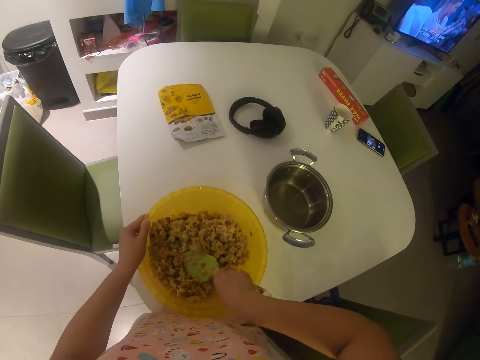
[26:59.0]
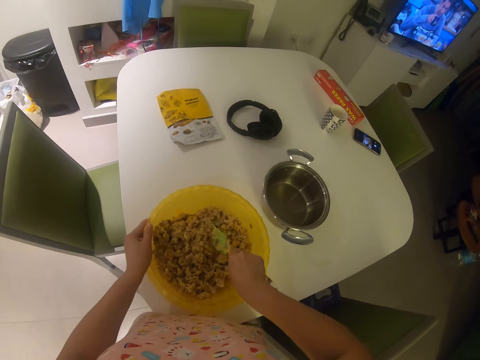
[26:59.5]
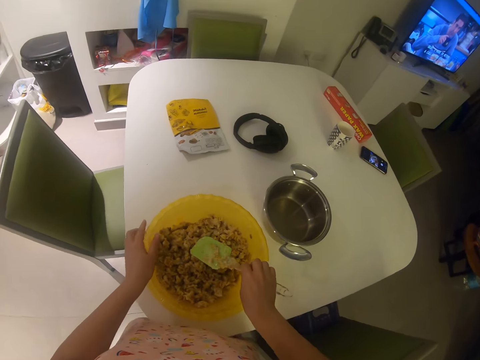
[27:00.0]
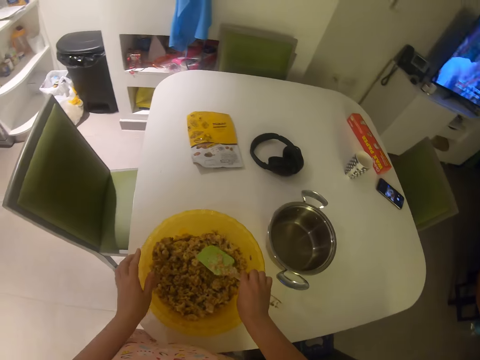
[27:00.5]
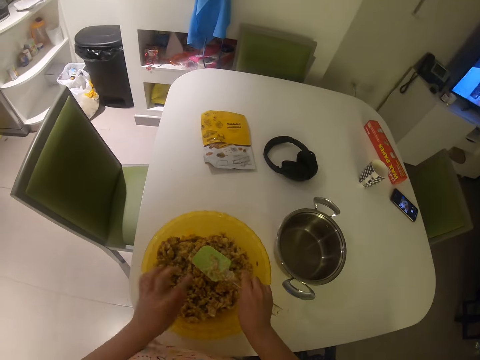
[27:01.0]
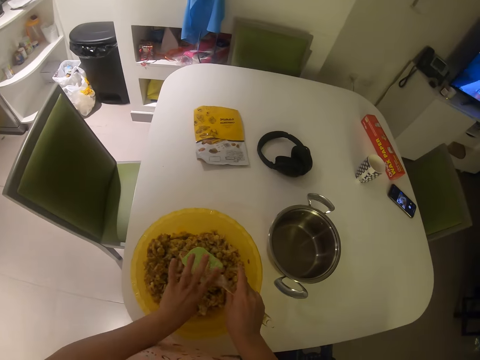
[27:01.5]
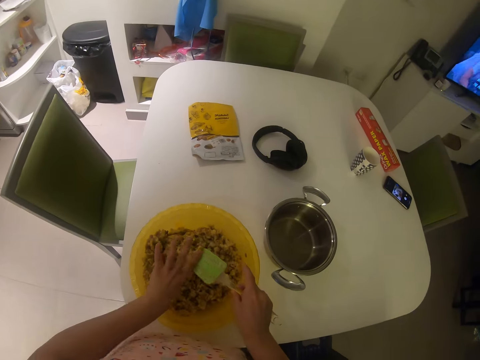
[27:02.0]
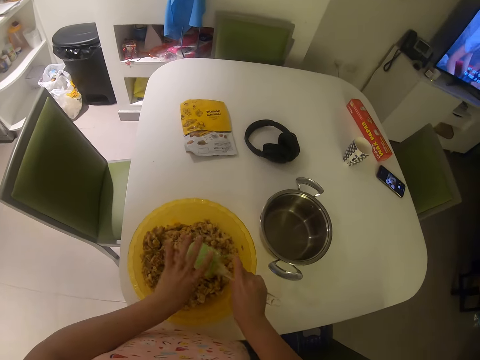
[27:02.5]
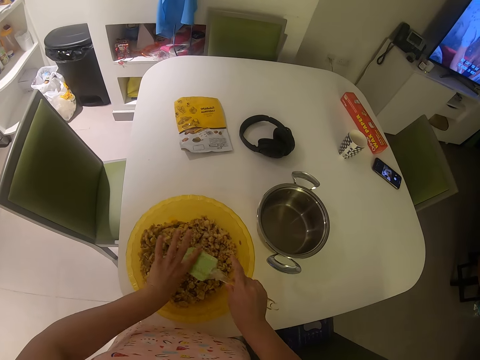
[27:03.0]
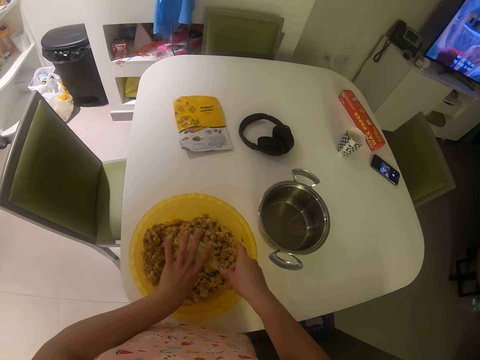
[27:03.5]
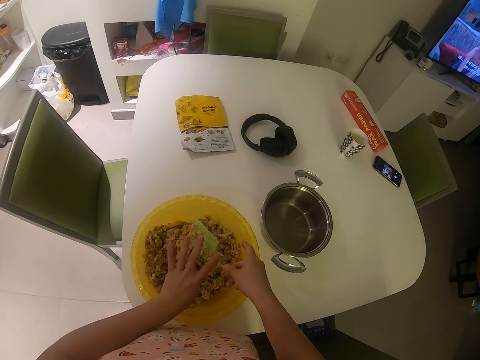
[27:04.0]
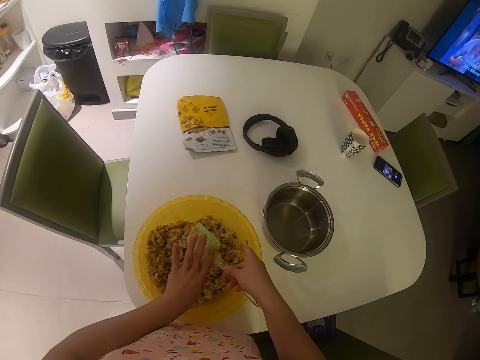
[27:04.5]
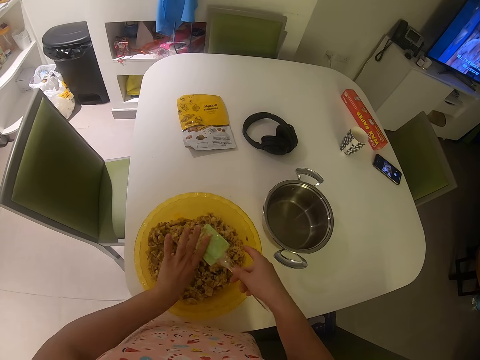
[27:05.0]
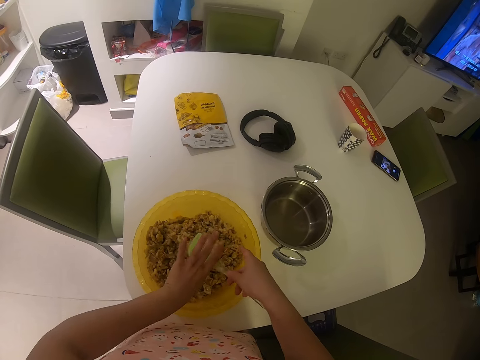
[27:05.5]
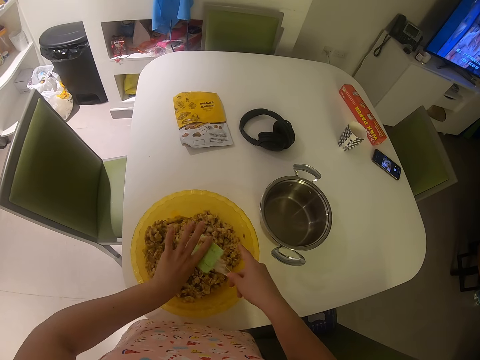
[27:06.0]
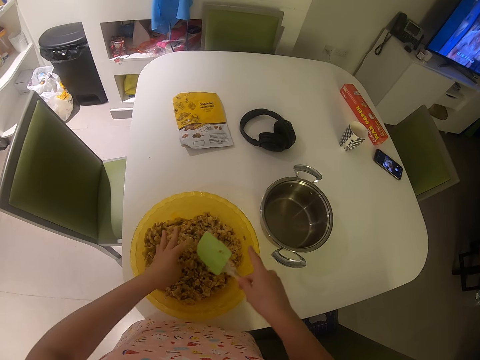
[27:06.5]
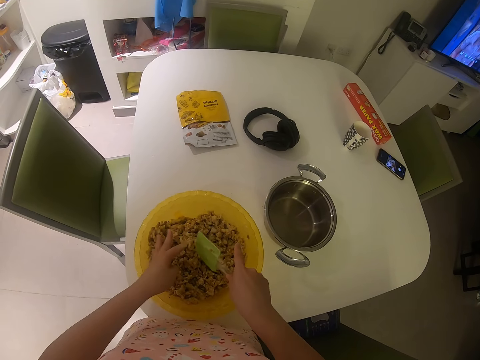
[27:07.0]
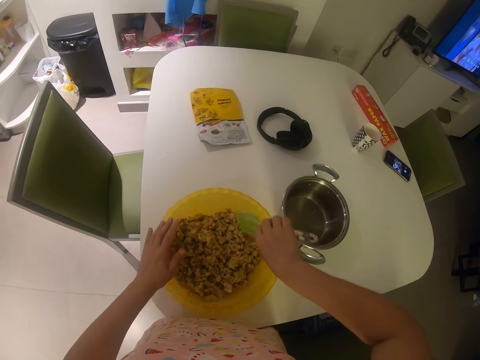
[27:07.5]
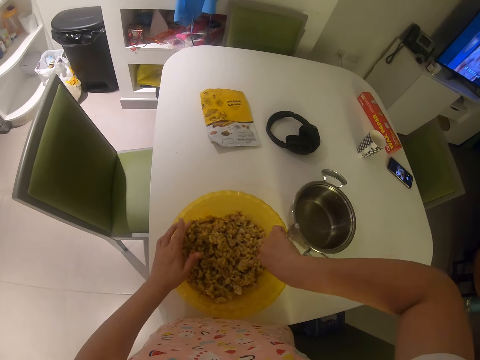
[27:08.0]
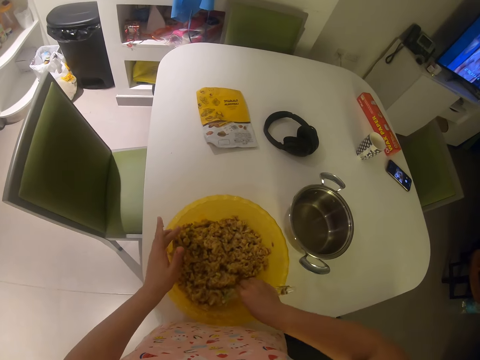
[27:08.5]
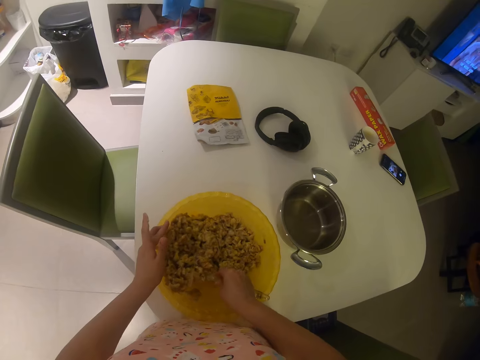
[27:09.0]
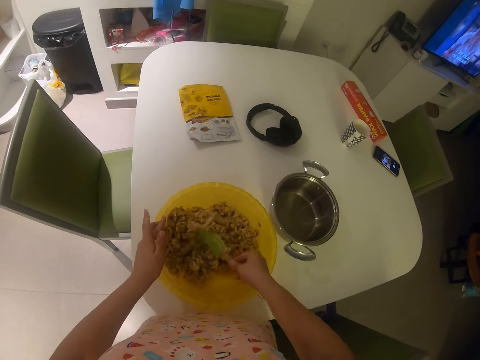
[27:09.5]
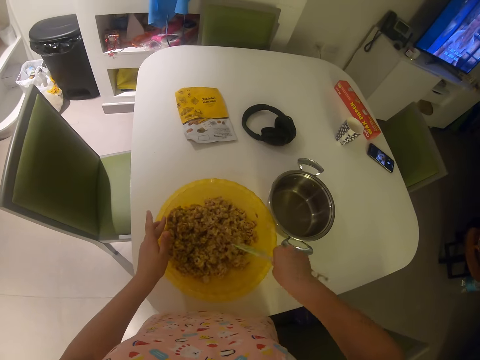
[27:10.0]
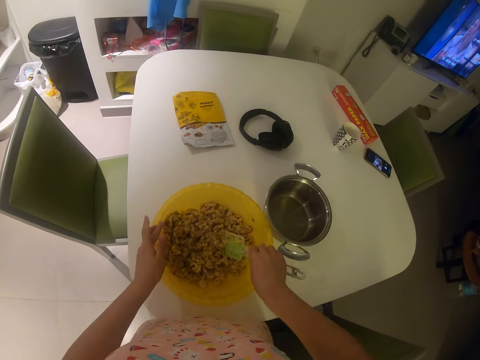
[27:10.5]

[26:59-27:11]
The camera wearer wipes the pasta off the spatula with her hand. She mixes the pasta with the spatula.

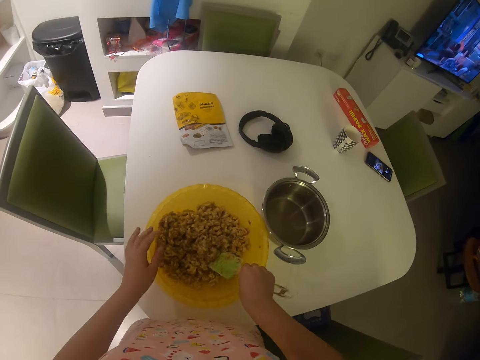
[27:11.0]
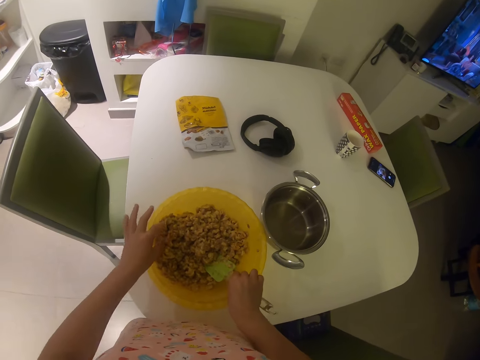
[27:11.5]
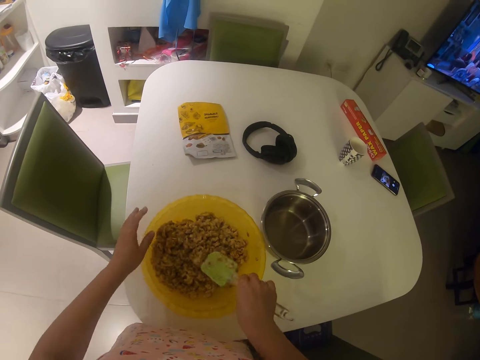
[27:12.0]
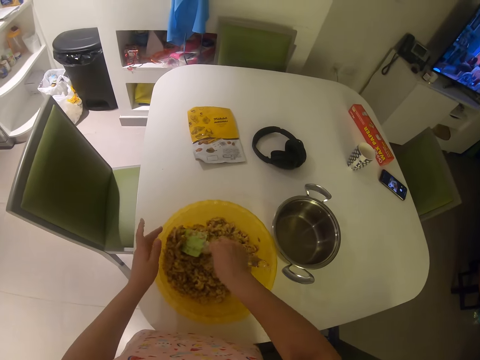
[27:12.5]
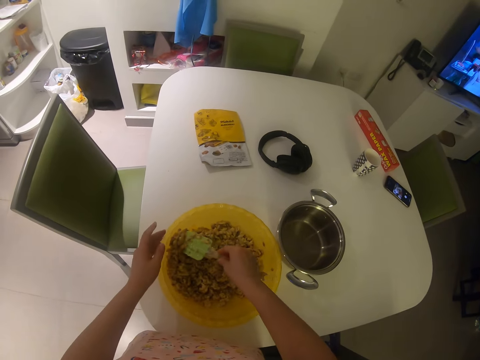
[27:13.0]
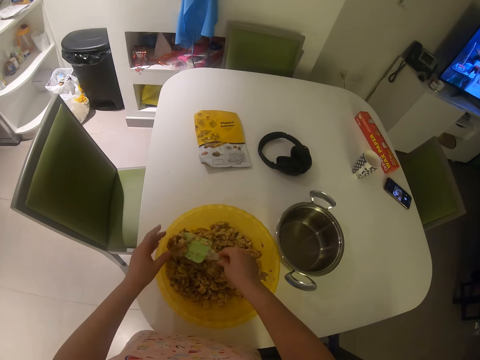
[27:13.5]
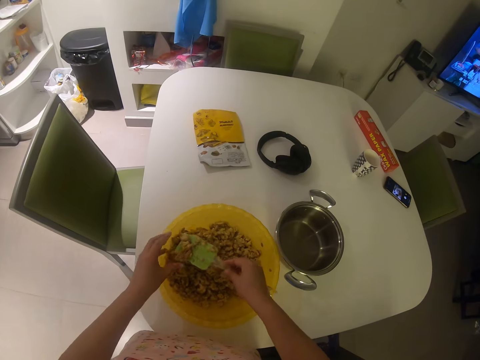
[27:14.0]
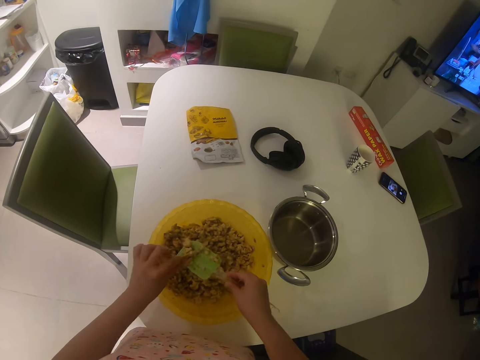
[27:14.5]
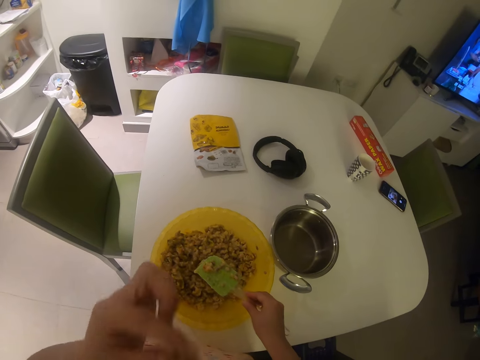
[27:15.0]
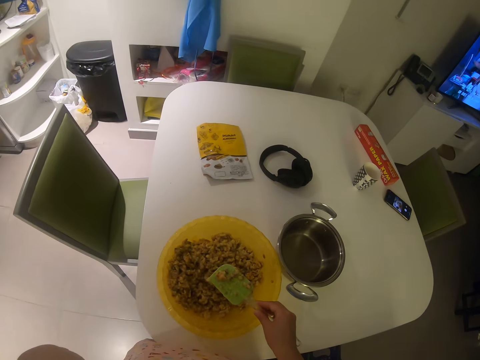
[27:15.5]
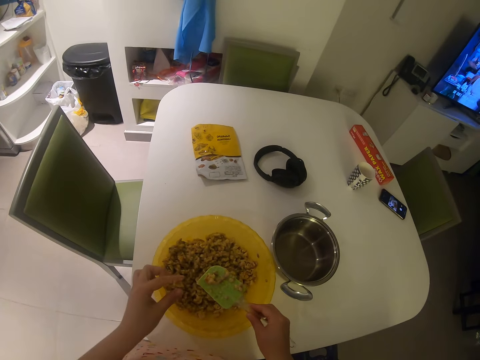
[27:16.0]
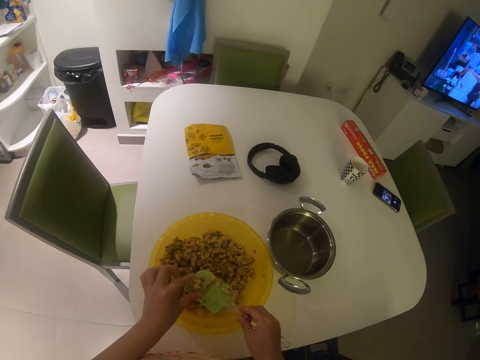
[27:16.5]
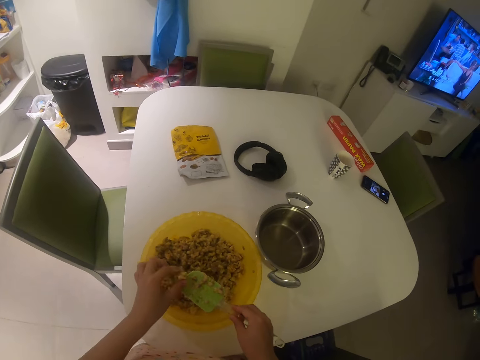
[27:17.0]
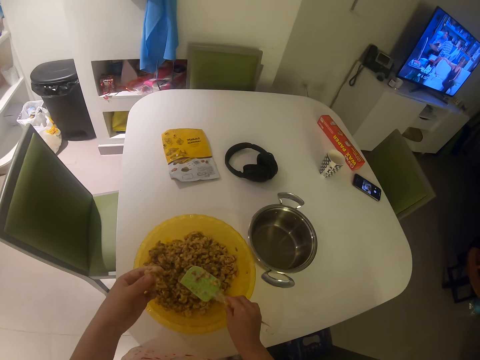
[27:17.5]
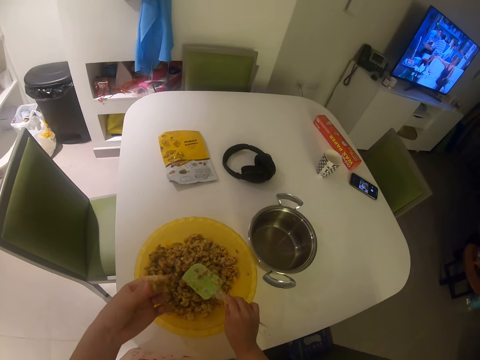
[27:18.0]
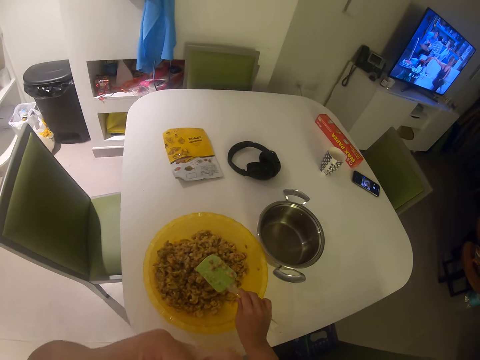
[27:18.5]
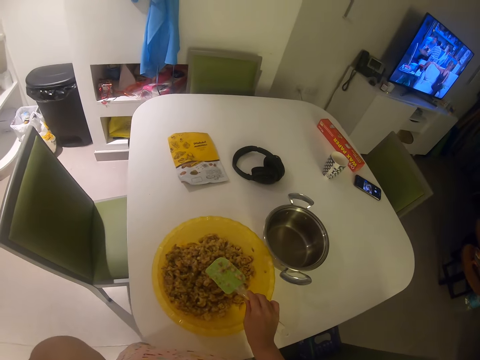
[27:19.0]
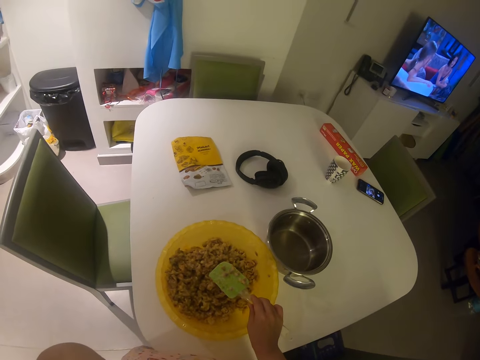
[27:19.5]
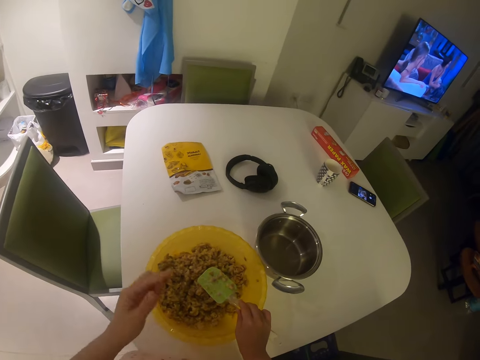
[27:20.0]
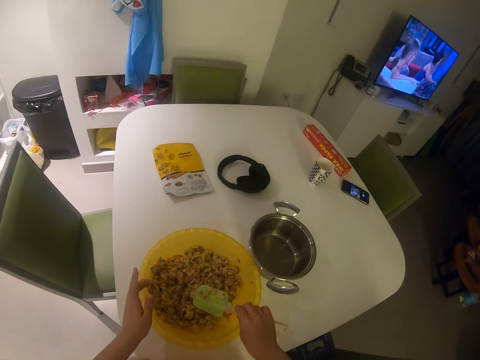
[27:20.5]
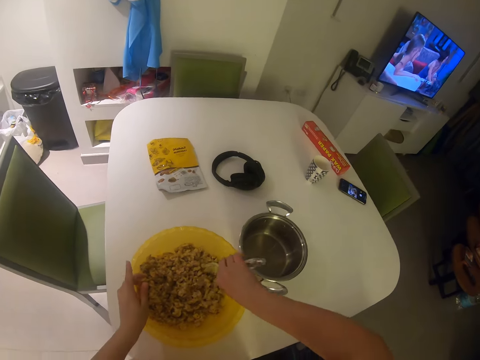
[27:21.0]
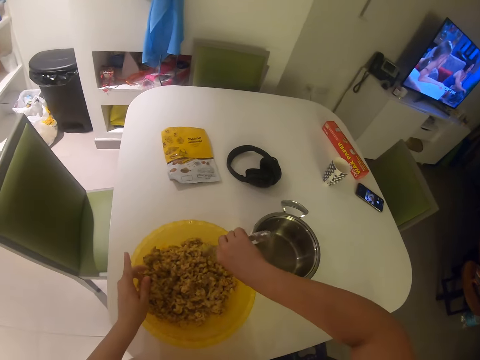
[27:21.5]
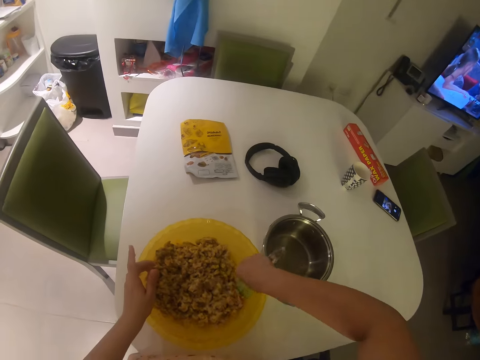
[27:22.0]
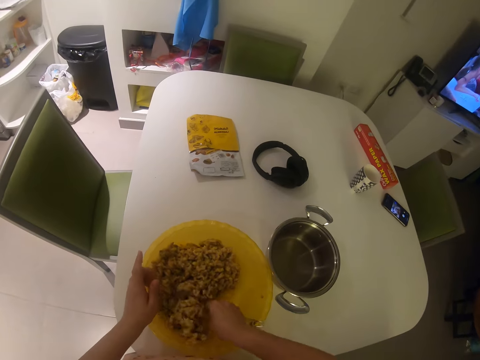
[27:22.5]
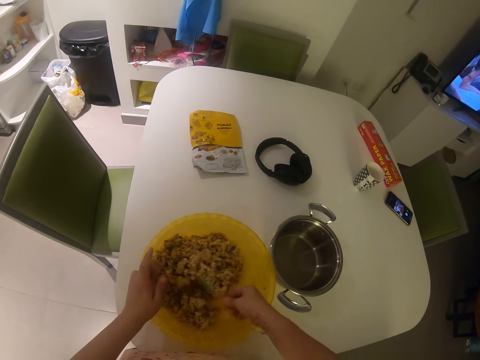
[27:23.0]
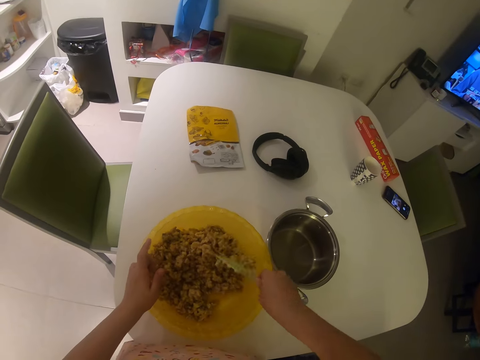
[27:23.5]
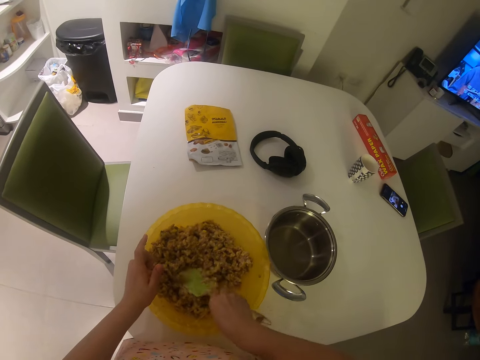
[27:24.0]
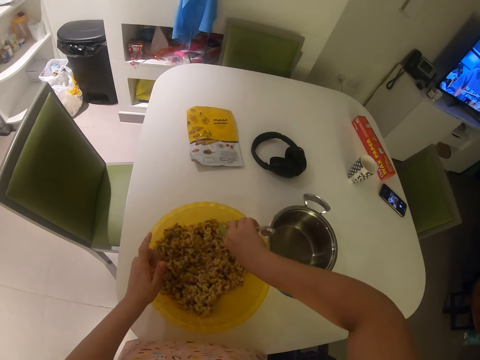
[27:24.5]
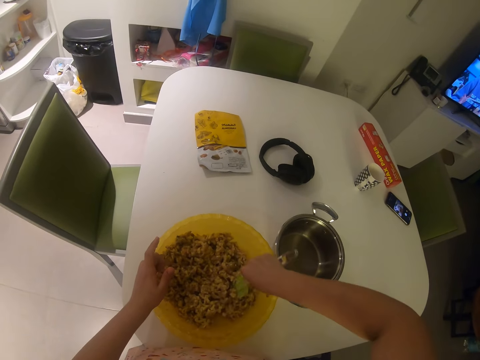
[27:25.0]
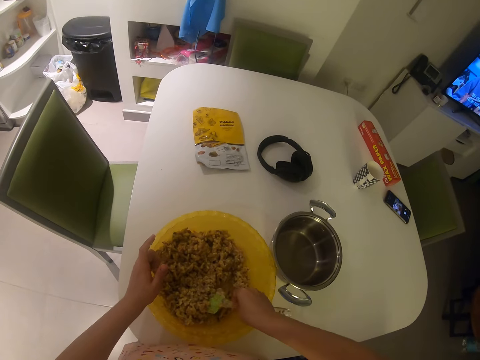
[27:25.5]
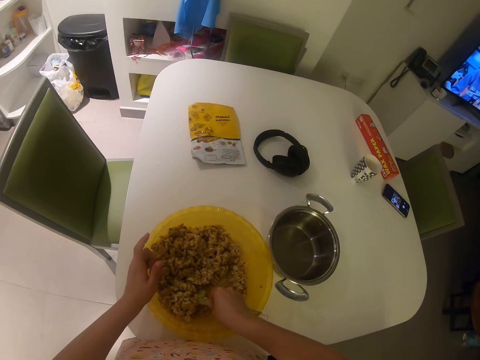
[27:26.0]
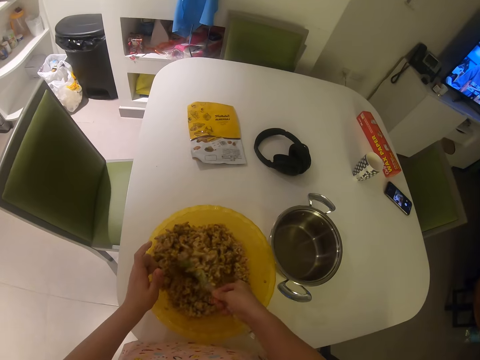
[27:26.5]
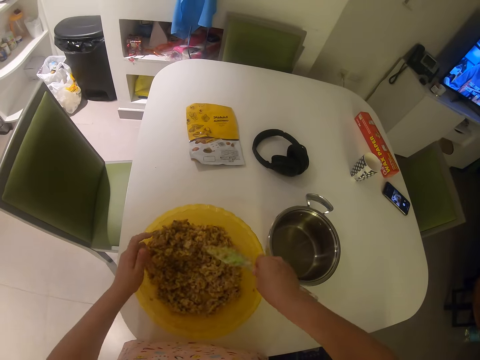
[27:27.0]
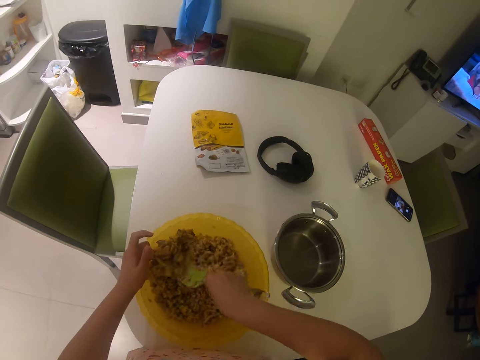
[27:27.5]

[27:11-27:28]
The camera wearer picks something with the spoon. They pick some of the pasta with their hand. They put the mashed oats into their mouth with the left hand. They pick something and put something in the mouth. They touch the bowl. They stir the mashed oats with the spatula with the right hand.
